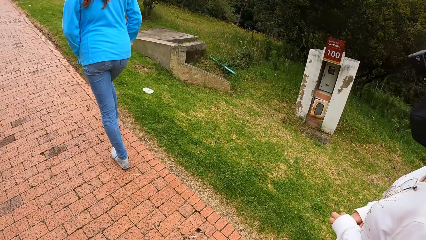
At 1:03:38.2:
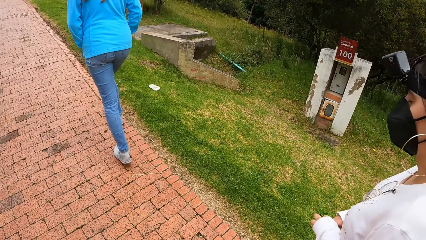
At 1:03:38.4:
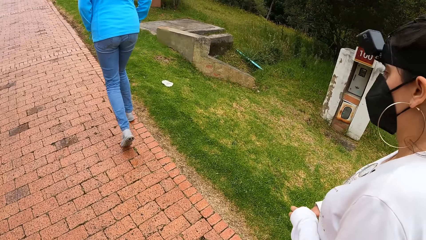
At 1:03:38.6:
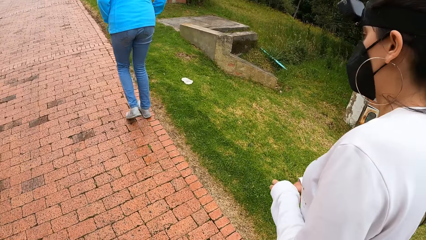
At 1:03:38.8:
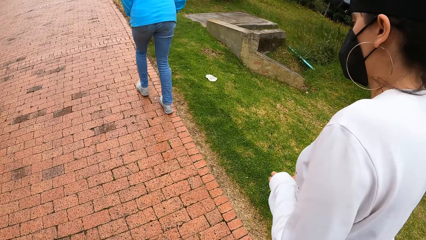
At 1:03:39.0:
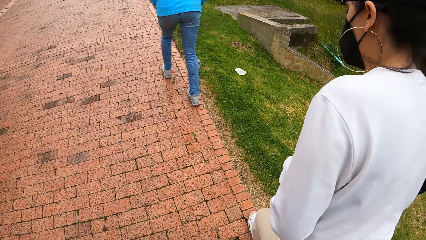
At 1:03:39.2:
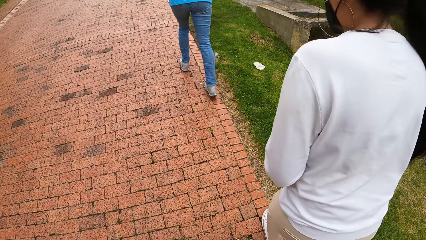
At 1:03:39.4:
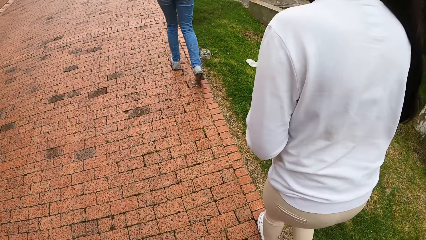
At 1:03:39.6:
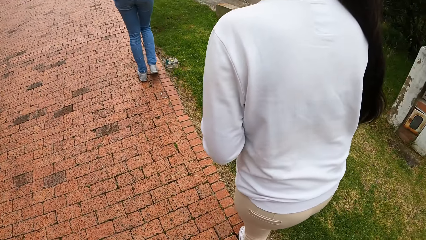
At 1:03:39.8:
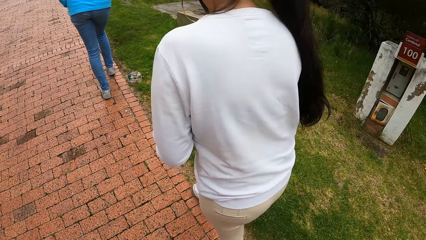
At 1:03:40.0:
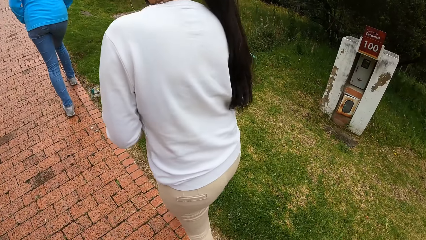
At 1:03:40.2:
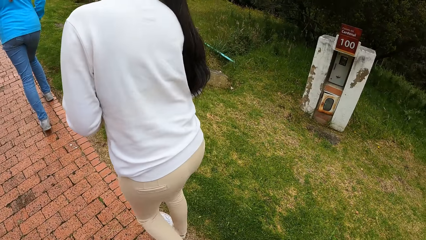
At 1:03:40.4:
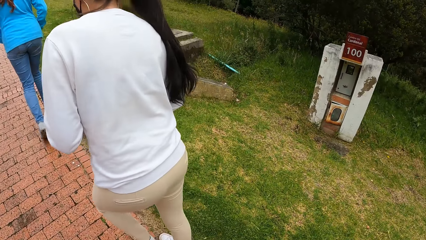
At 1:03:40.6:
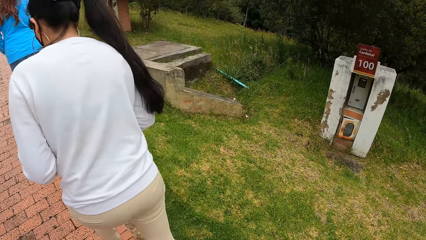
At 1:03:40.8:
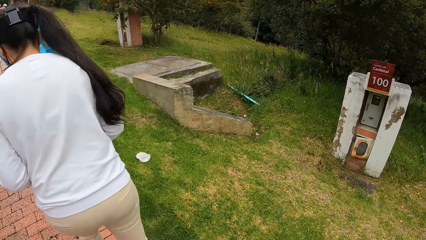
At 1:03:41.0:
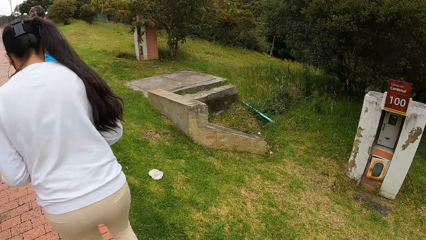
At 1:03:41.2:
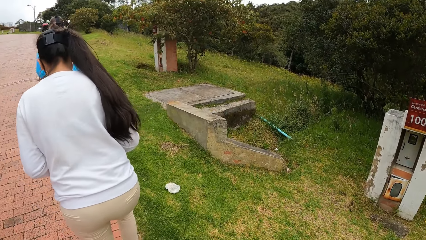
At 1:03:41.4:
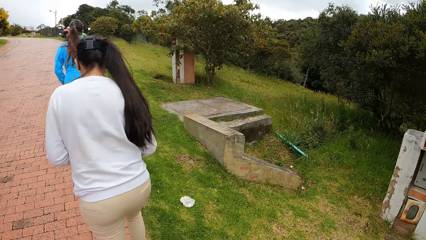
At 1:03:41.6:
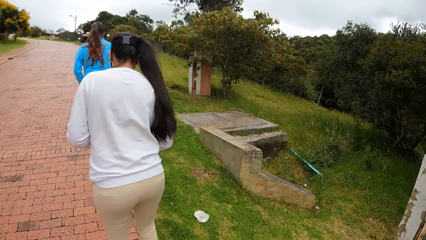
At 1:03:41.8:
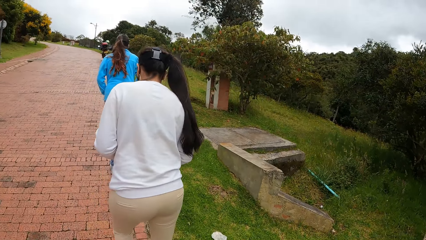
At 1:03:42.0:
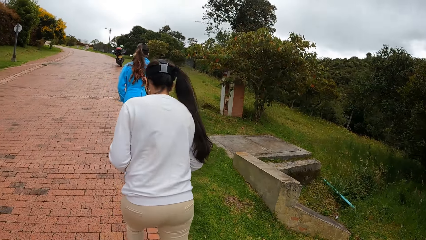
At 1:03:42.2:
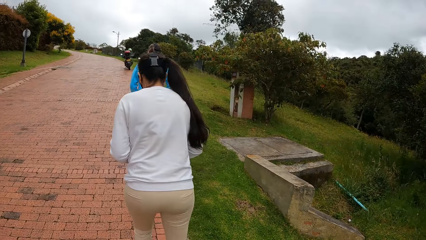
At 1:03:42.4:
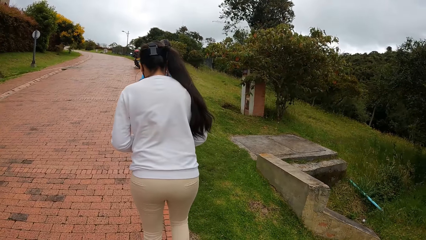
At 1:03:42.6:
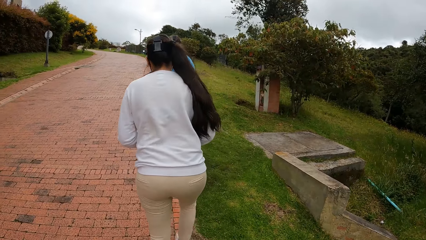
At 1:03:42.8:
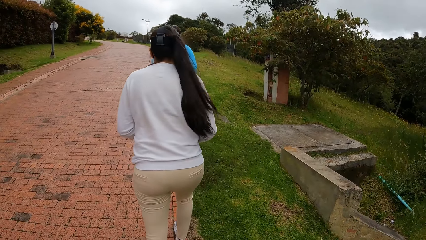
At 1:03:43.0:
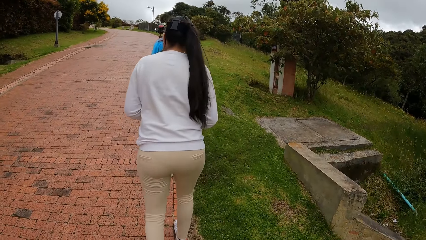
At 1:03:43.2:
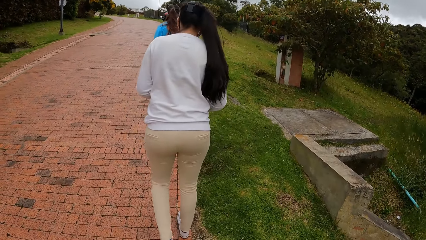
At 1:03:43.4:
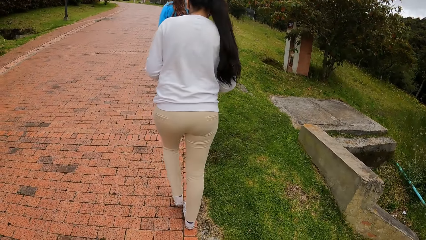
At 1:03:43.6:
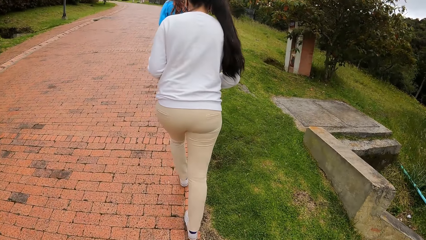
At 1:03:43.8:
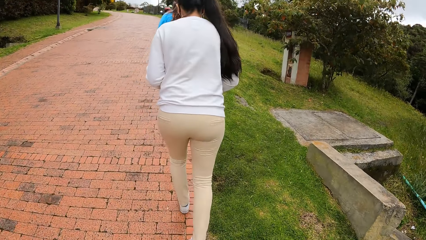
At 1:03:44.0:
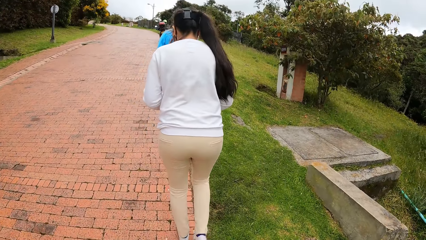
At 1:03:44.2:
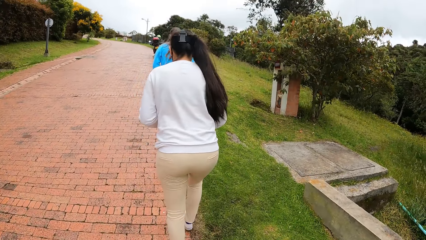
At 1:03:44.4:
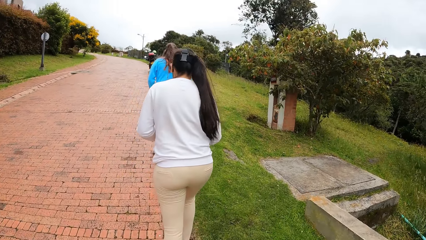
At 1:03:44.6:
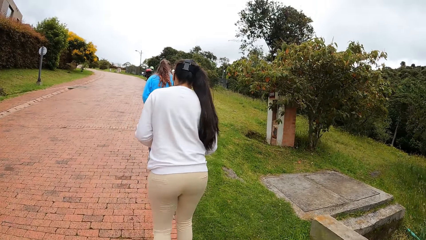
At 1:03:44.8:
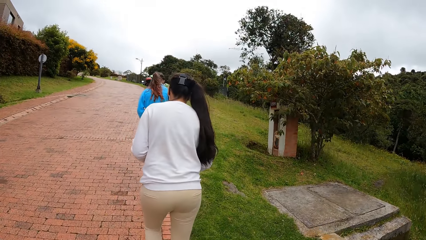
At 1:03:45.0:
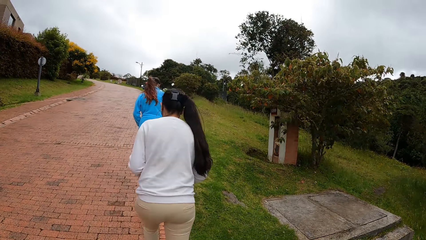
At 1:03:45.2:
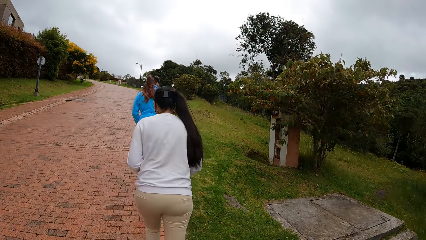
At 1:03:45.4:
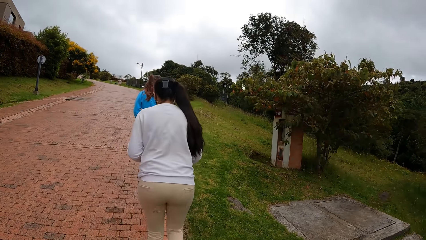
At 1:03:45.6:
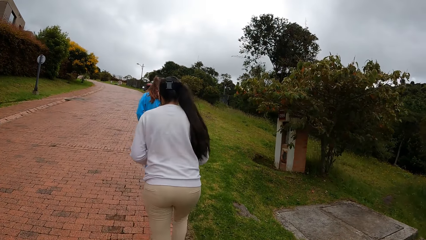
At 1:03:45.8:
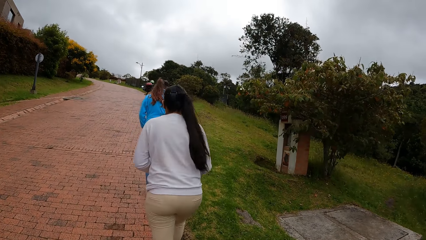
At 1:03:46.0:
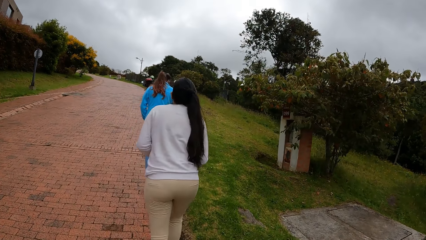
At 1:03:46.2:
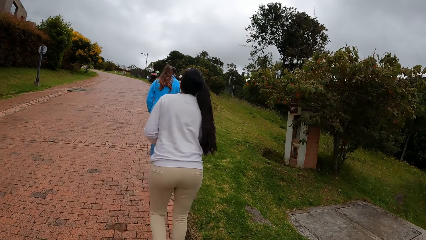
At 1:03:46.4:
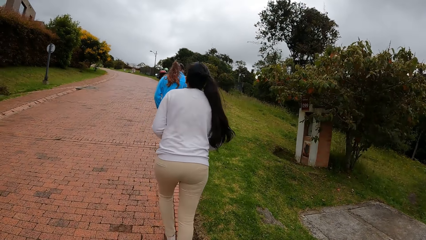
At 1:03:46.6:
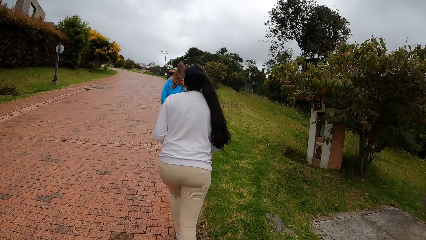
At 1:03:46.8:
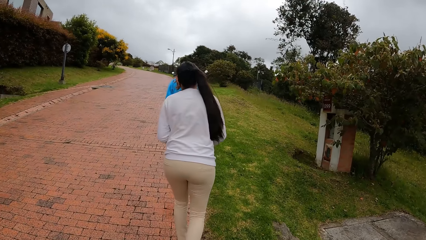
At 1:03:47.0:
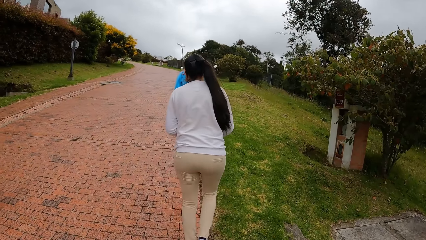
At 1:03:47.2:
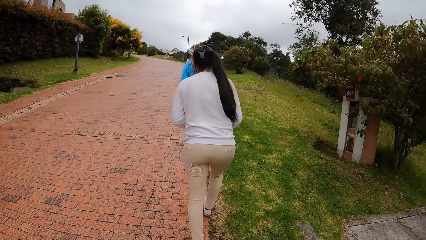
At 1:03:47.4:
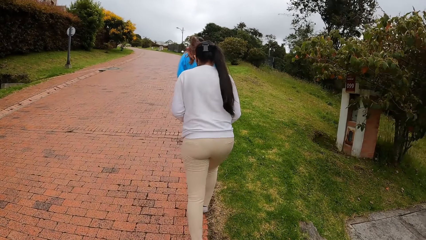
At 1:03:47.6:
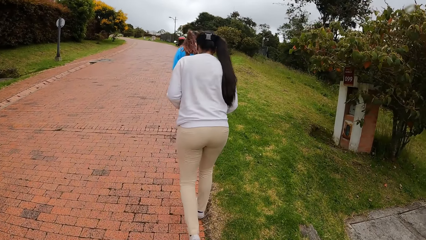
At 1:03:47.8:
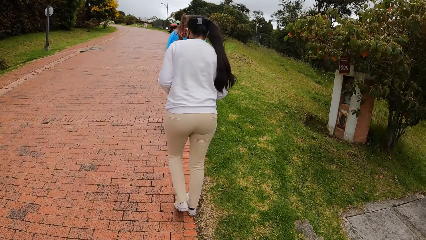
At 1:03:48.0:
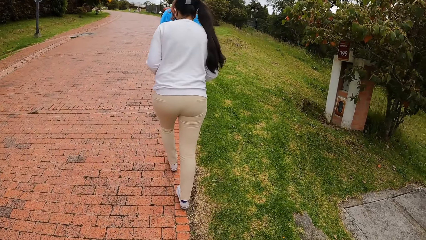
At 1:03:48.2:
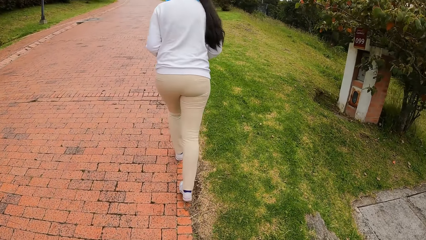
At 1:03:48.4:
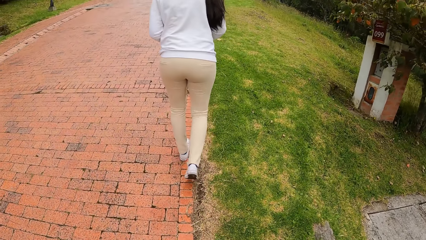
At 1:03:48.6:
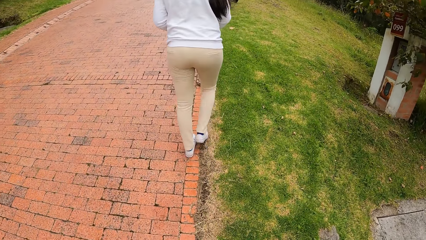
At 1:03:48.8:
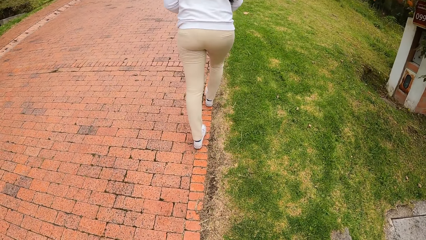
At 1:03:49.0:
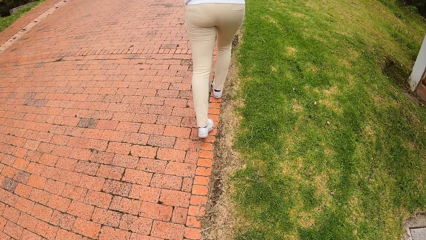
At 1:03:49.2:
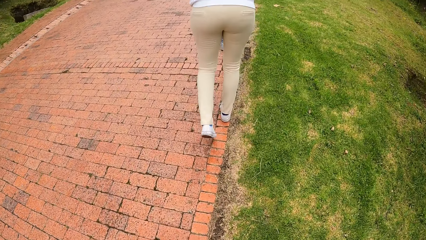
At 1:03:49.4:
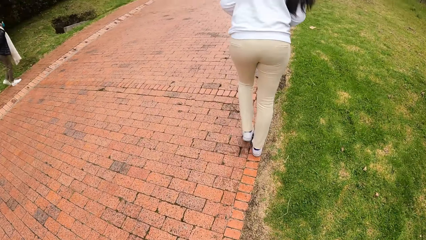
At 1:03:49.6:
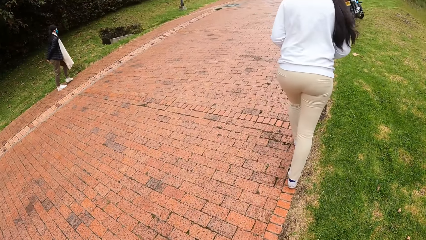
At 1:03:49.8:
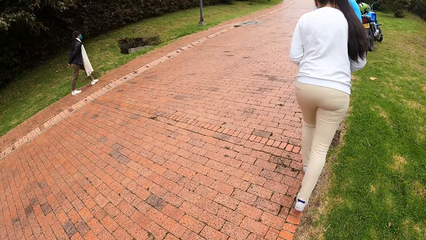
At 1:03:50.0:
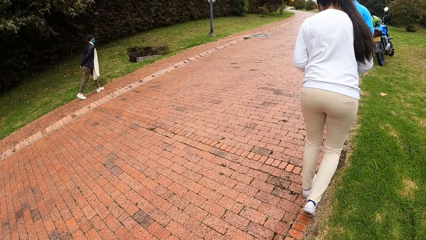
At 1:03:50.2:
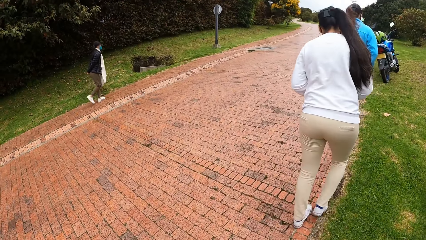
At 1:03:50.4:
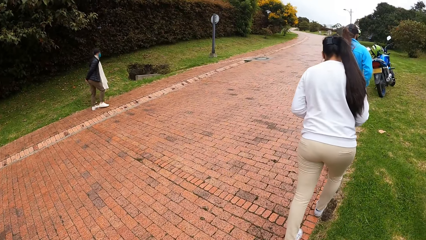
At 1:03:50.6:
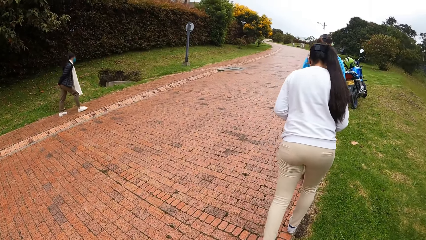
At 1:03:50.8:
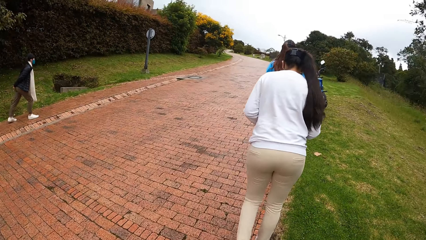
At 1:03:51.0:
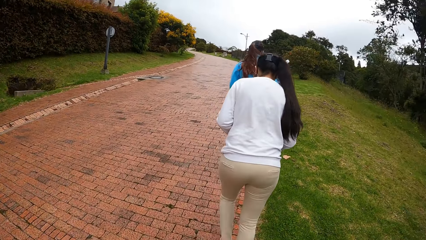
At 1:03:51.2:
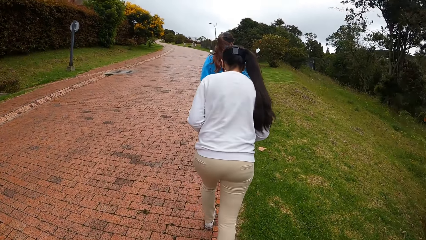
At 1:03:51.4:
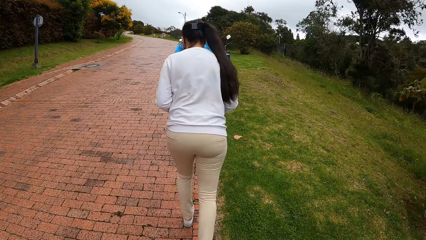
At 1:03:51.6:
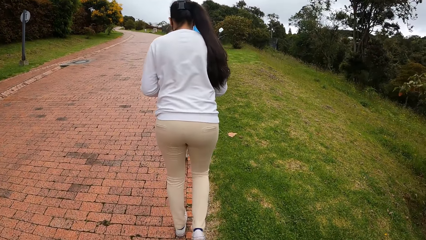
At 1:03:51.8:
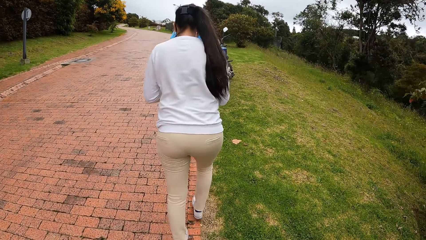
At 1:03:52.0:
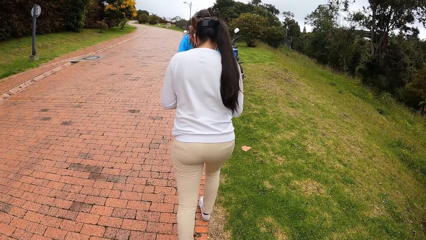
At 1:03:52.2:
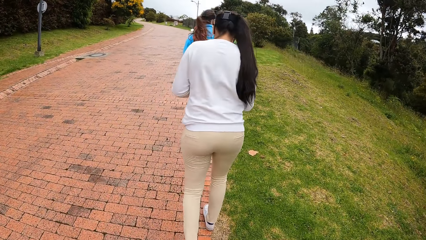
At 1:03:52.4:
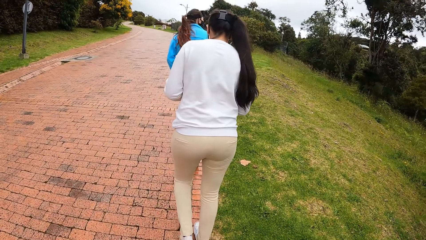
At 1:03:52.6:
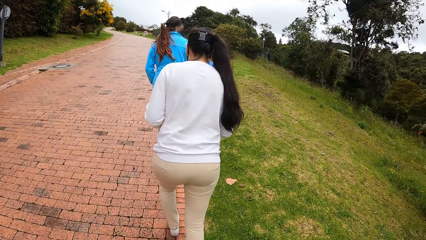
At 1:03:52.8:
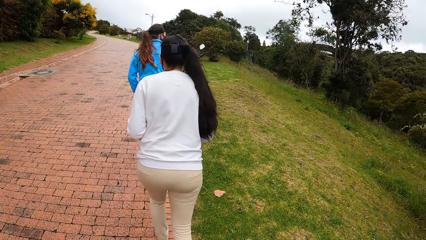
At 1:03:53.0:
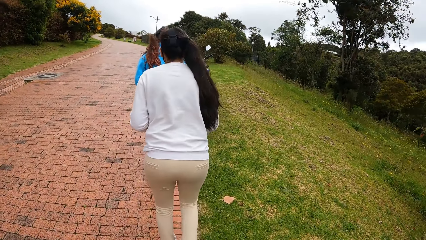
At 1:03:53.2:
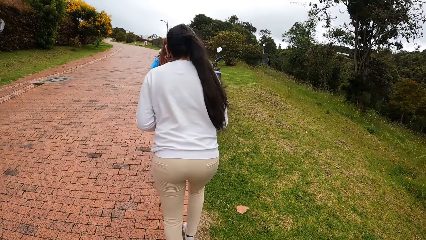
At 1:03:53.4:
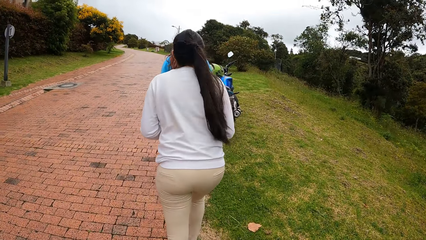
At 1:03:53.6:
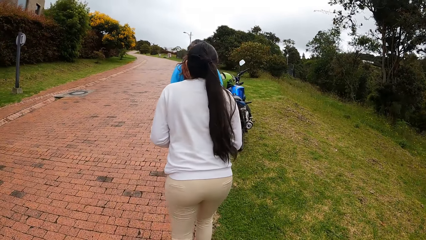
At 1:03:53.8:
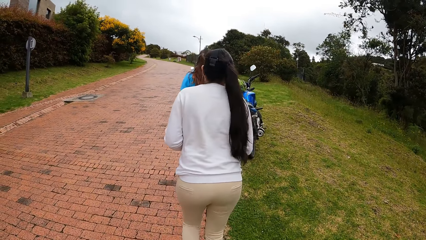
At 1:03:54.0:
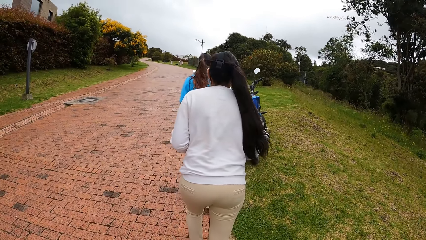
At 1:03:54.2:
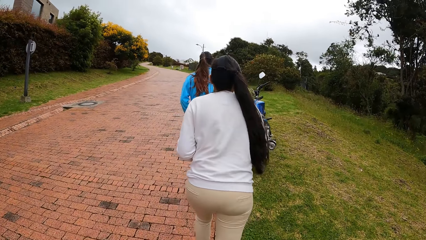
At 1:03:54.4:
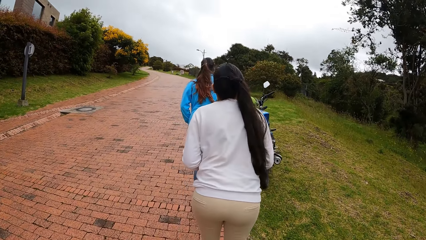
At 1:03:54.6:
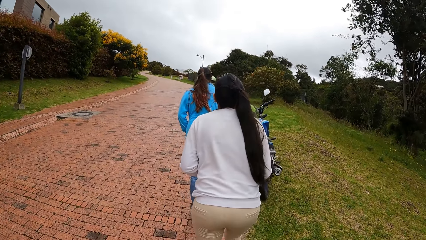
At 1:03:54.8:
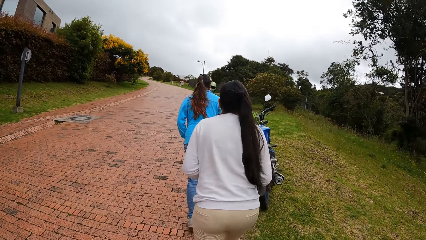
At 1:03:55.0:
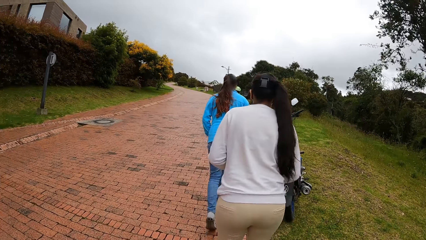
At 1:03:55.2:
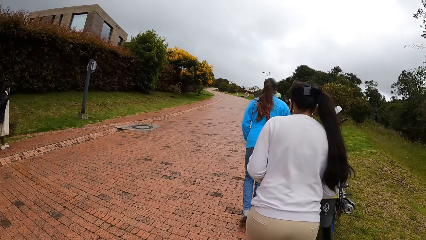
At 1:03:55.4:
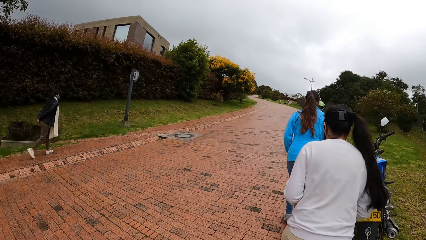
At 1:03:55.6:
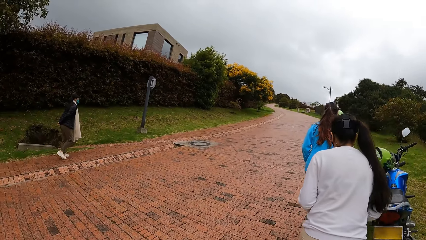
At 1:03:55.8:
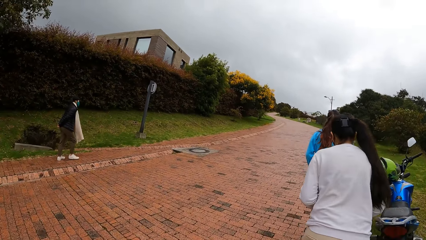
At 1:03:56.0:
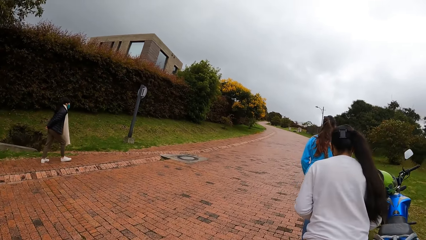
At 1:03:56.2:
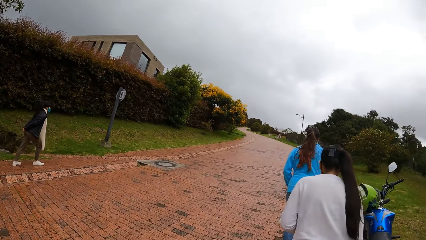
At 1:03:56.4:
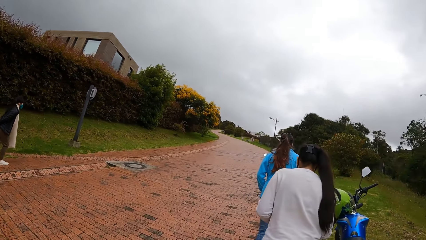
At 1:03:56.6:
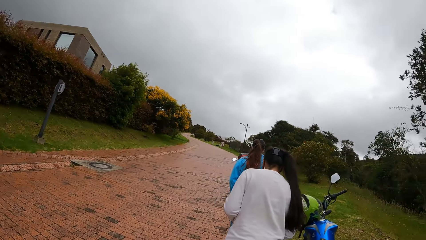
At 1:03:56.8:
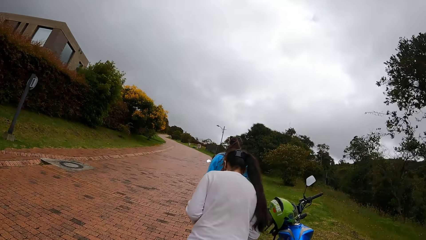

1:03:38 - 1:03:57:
A woman walks on the pavement. The camera wearer walks on the pavement. Another woman walks on the pavement. The camera wearer looks around the pavement. They walk on the pavement.
